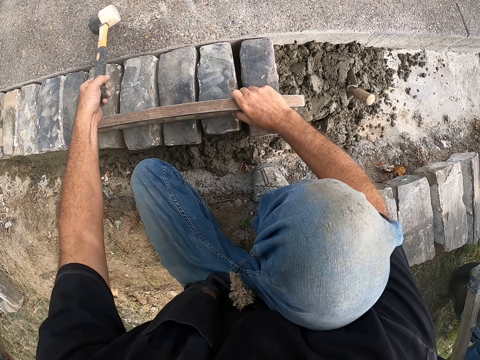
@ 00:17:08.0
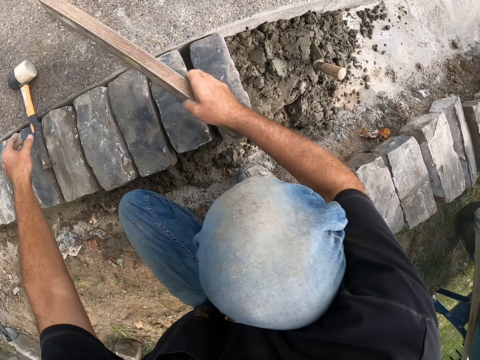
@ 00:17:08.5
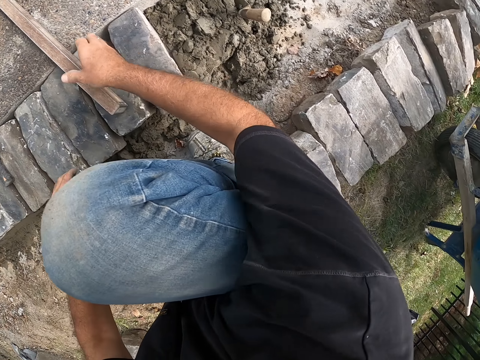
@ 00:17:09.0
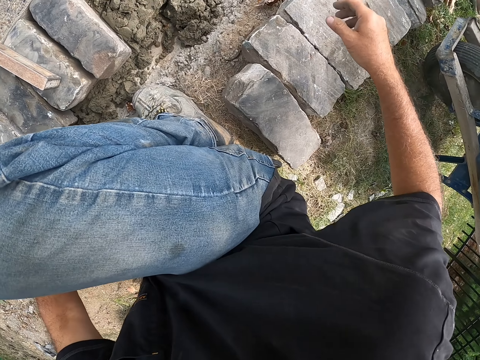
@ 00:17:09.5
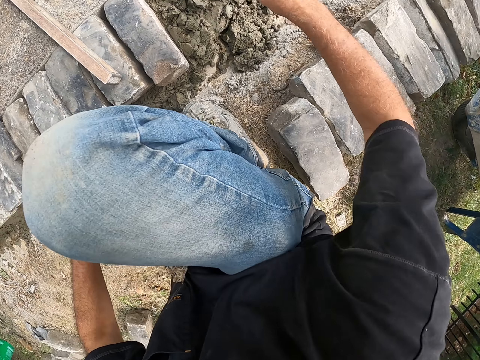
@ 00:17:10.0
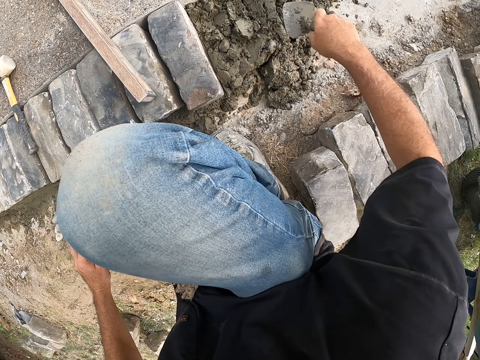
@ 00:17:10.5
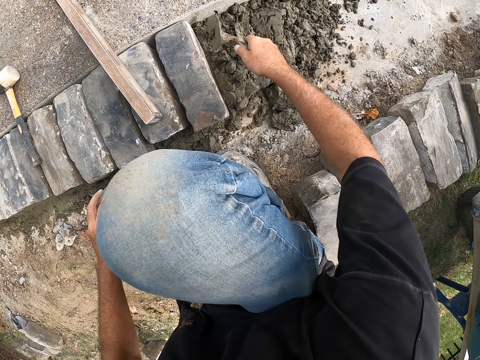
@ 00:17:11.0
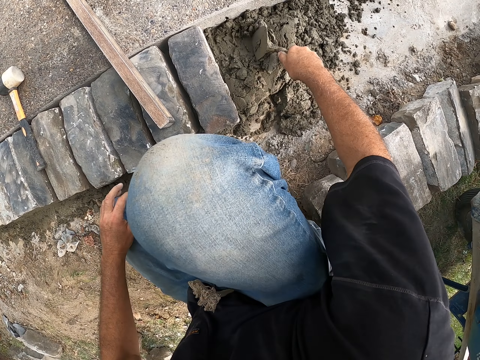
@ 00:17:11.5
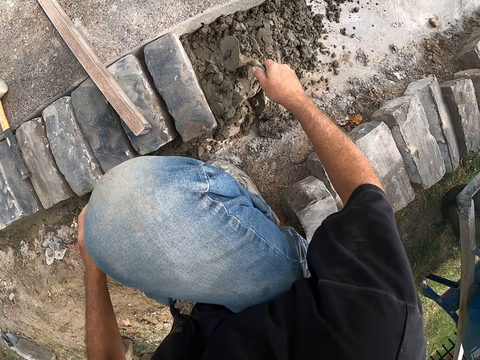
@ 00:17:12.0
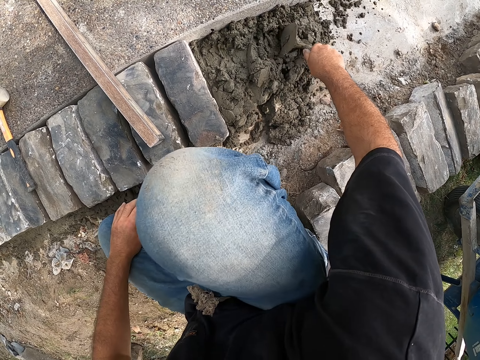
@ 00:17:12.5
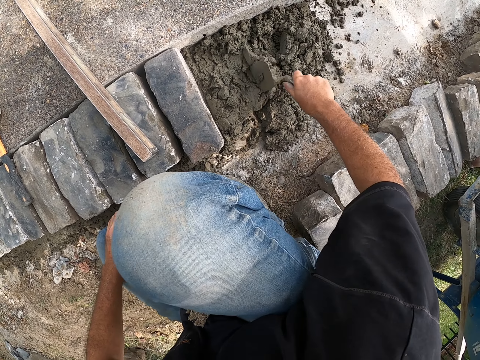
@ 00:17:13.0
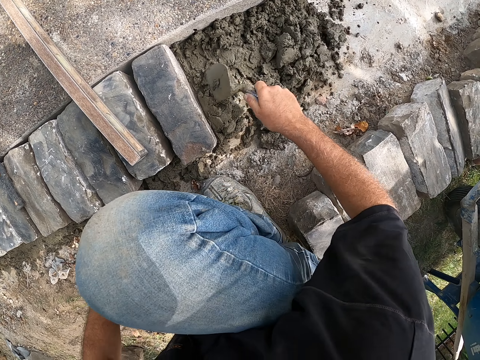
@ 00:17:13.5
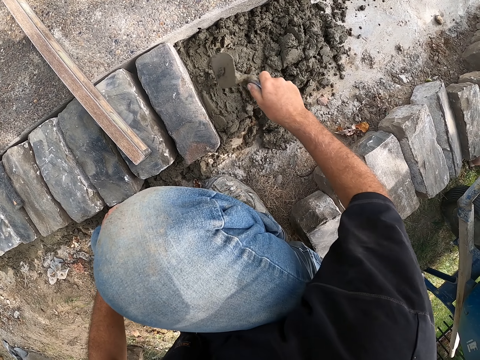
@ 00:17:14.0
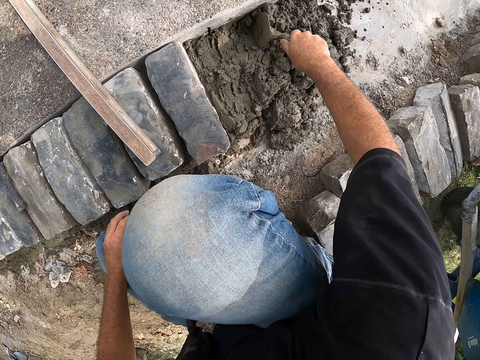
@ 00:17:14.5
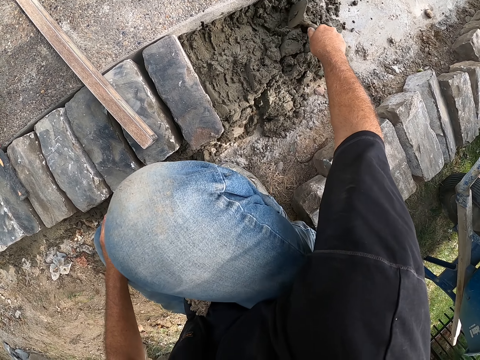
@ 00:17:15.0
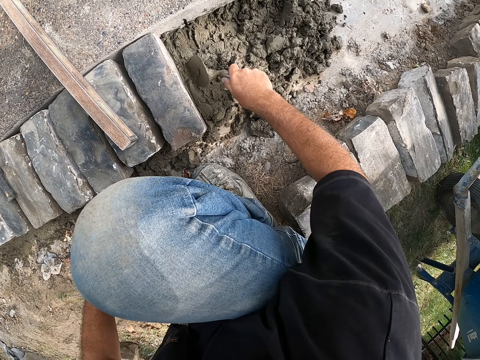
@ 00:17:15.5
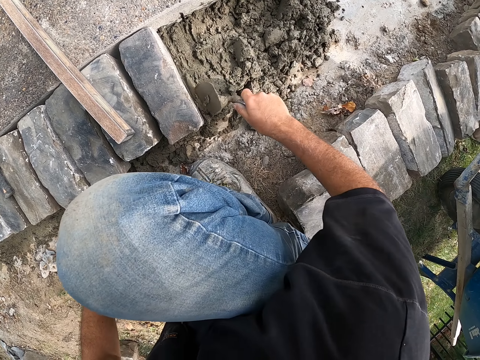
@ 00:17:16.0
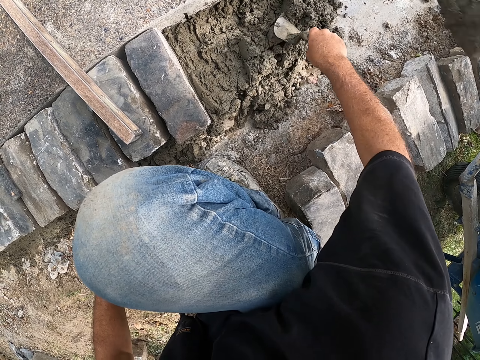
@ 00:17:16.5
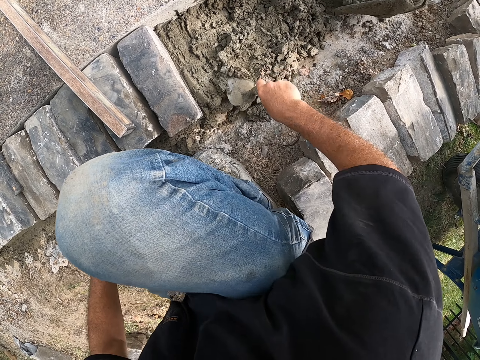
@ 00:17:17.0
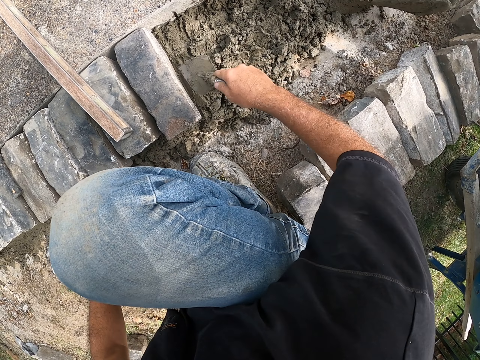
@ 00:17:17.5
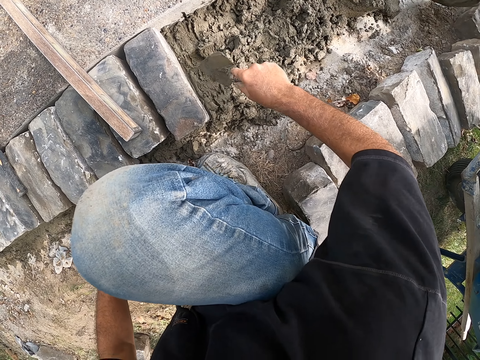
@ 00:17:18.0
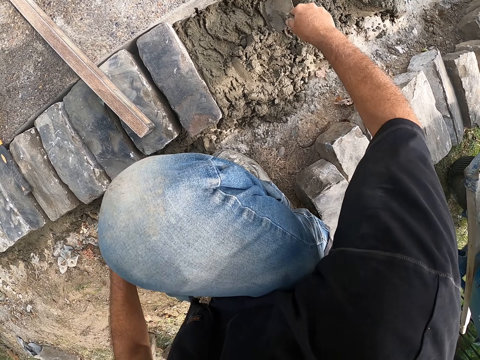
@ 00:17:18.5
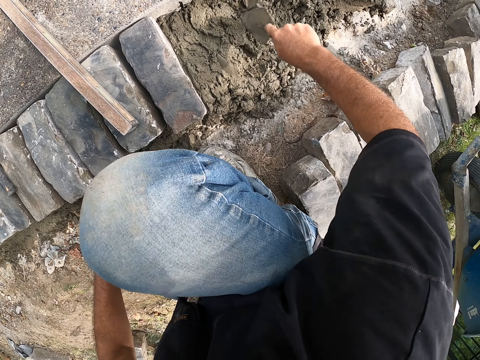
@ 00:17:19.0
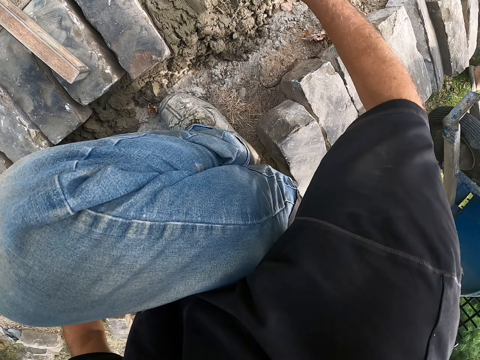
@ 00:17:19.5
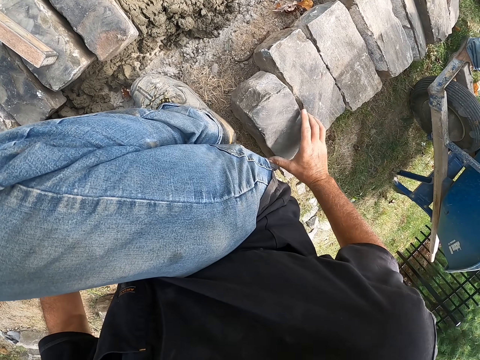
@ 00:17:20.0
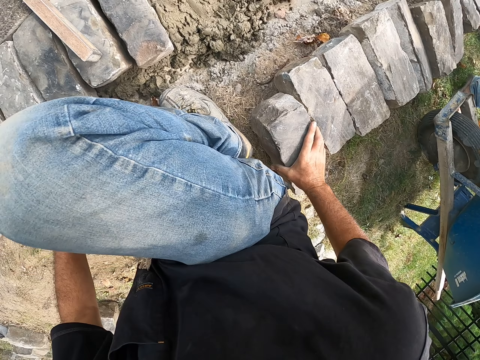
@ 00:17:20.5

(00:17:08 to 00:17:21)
The camera wearer puts down a hammer on the ground. They look around a construction site. They mix cement on the ground. They mix the sand. A man pours cement on the ground.

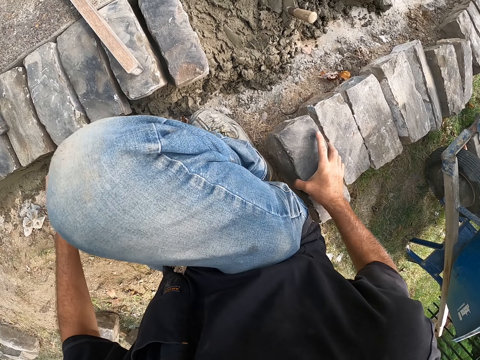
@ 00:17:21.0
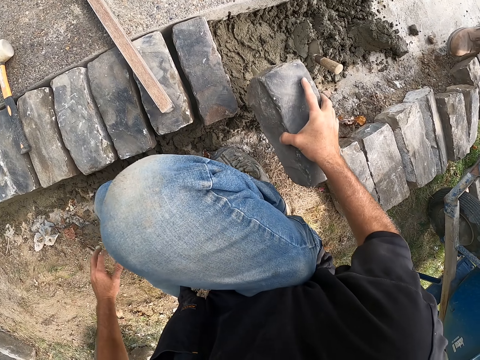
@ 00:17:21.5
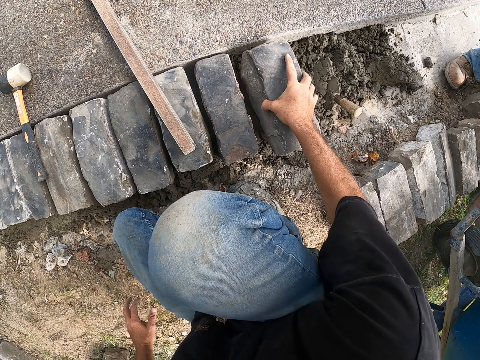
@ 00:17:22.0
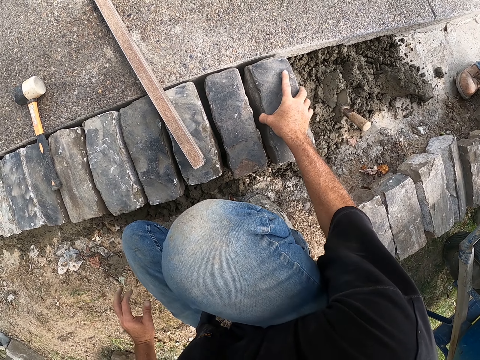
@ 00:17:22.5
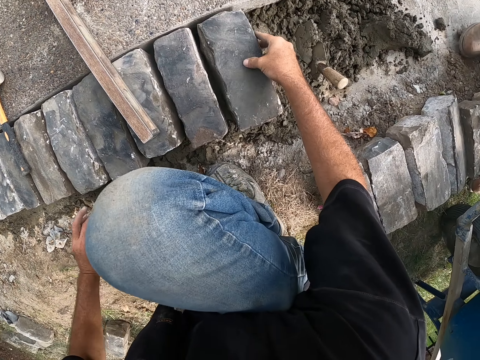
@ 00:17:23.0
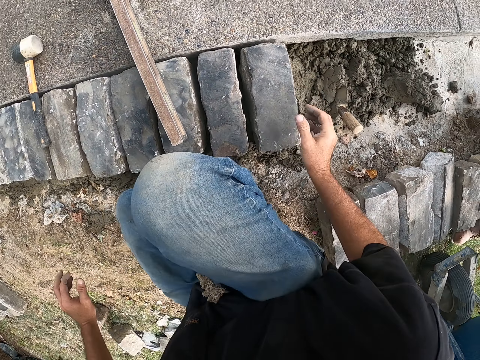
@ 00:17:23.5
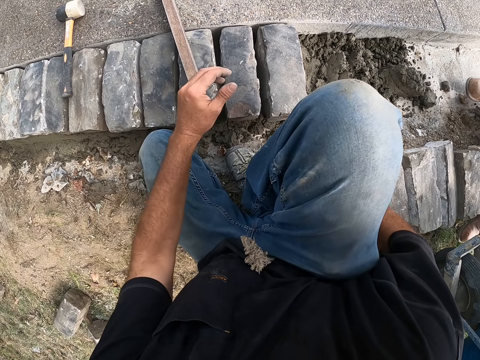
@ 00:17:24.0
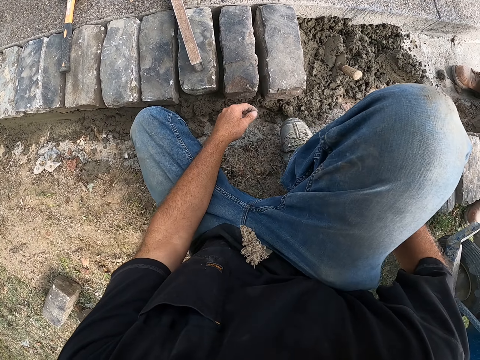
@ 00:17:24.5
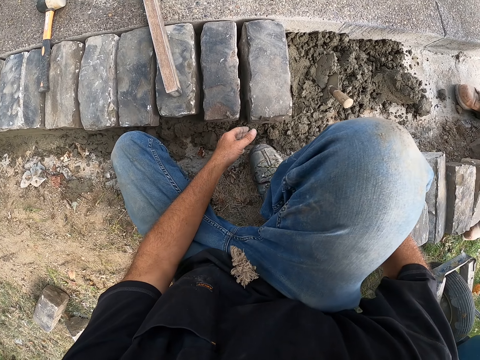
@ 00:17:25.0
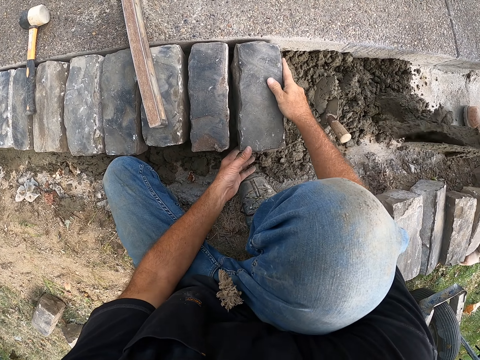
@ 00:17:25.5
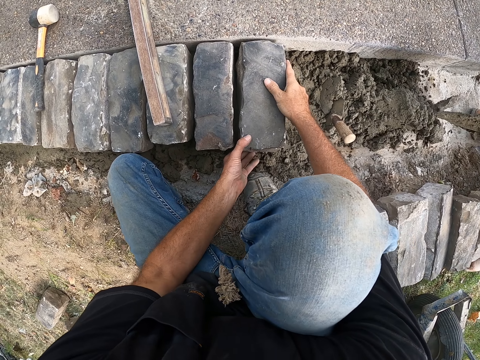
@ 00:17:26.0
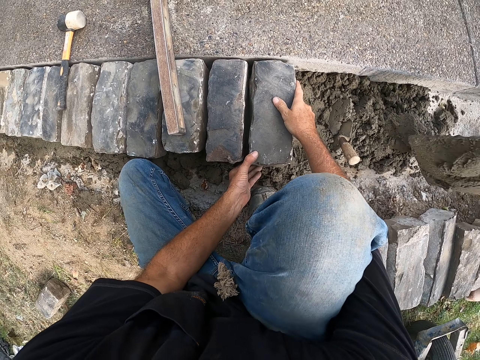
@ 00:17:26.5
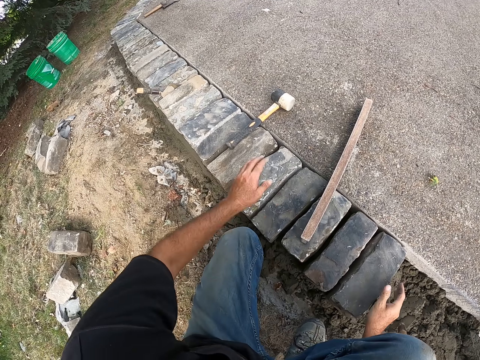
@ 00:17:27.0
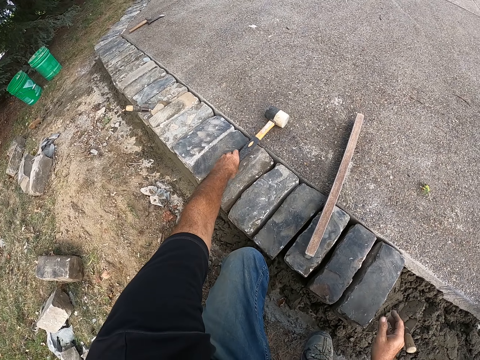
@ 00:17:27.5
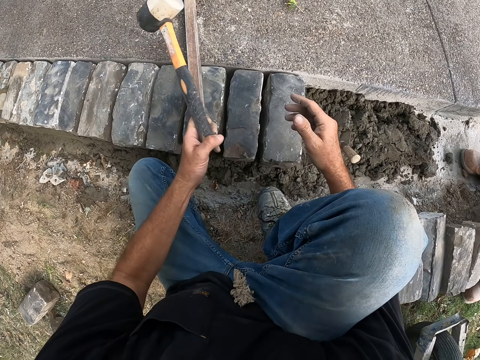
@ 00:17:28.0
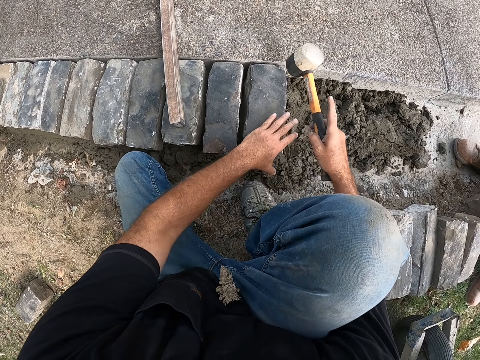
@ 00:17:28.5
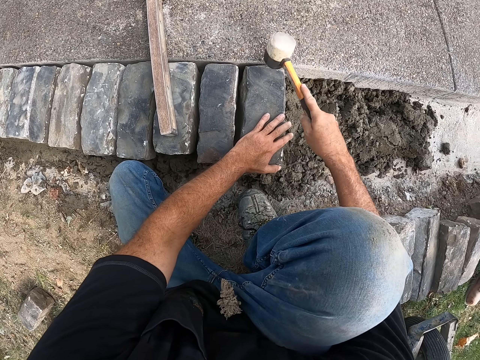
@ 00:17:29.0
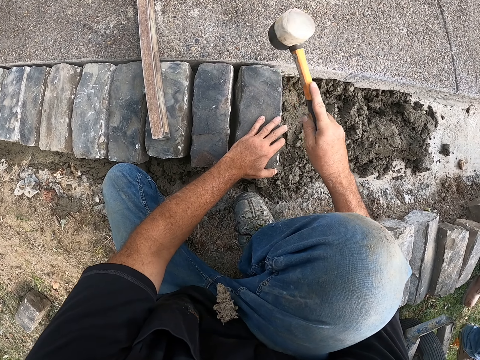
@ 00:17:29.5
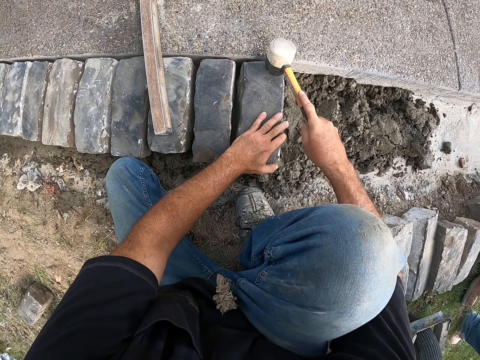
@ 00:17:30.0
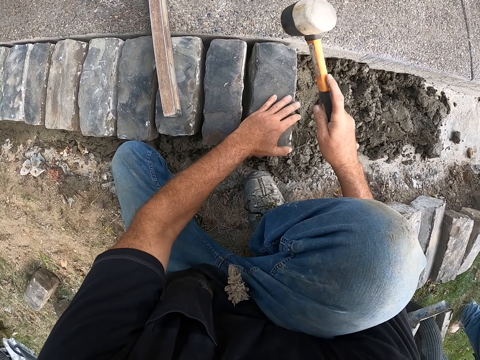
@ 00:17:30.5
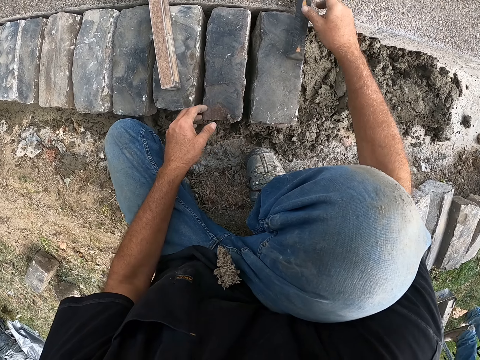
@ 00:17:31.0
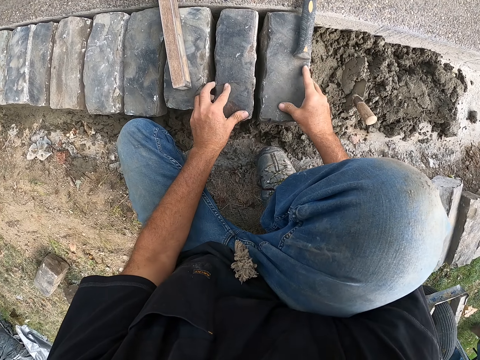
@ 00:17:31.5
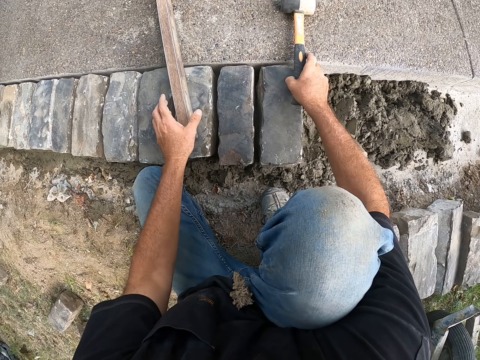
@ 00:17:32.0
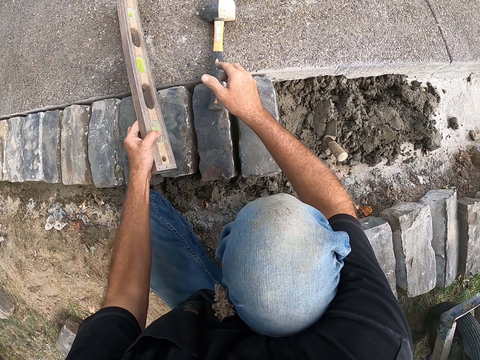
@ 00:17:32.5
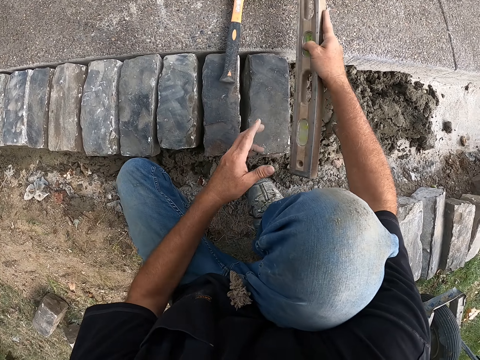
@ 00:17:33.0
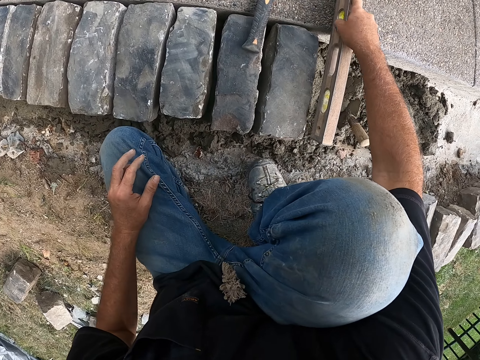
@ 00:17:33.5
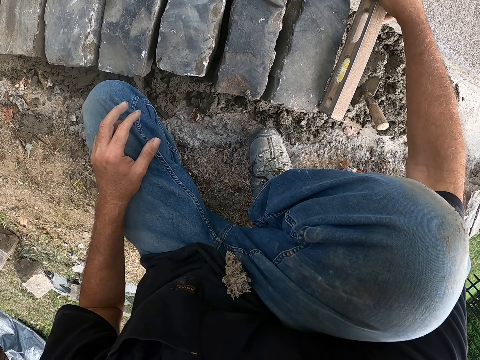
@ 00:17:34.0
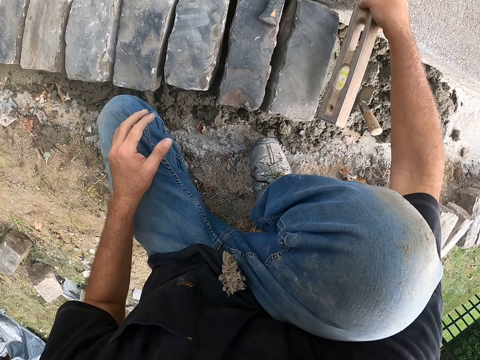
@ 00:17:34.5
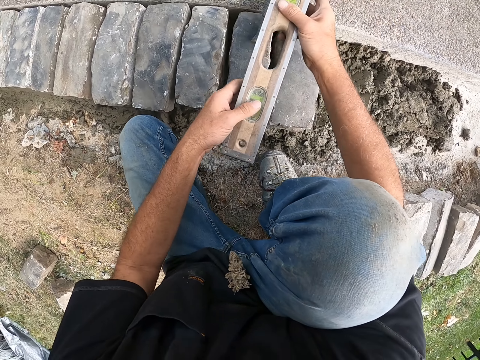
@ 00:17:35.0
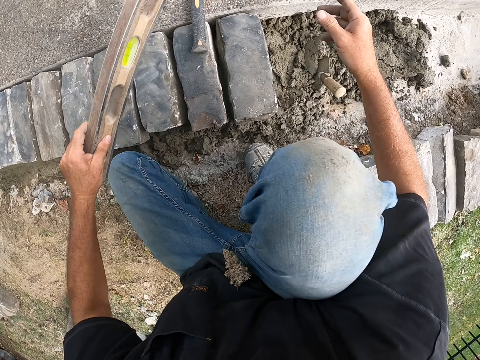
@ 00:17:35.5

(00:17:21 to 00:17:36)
The camera wearer picks up a block from the ground. They adjust the block on the ground. They look around a construction site. They adjust the block on the ground. They pick up a hammer from the ground. They hit the block with the hammer. A man walks around the construction site. The camera wearer measures the block with a meter level.
